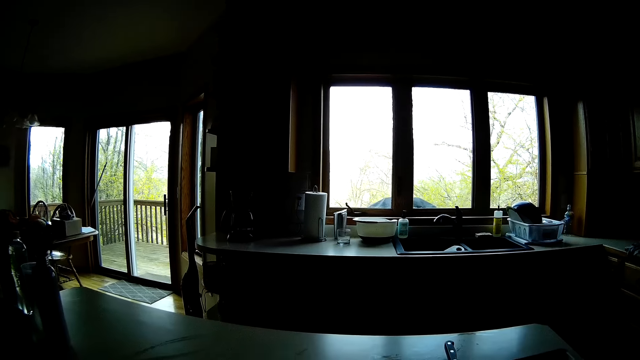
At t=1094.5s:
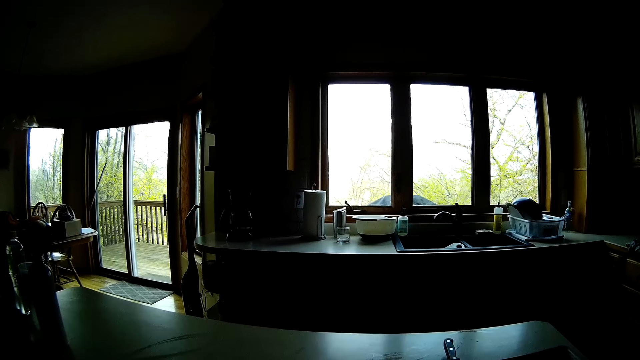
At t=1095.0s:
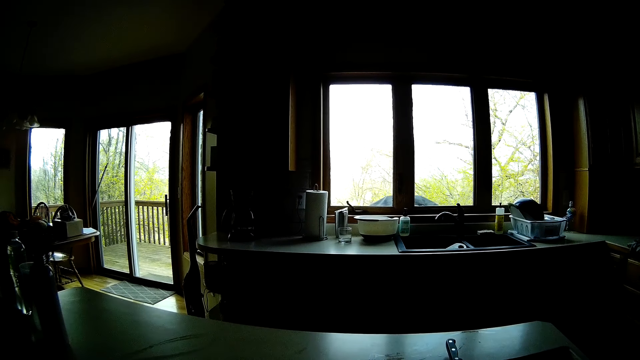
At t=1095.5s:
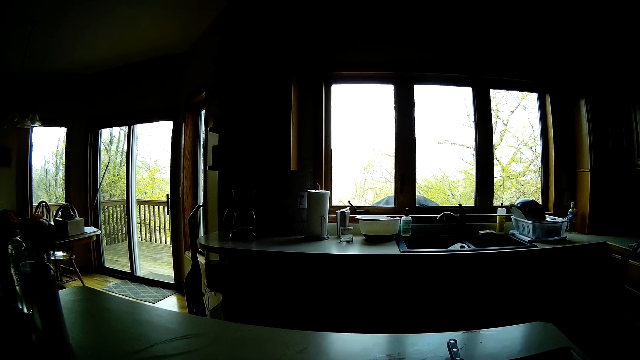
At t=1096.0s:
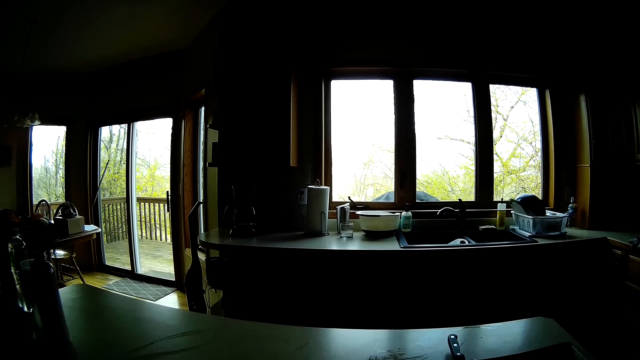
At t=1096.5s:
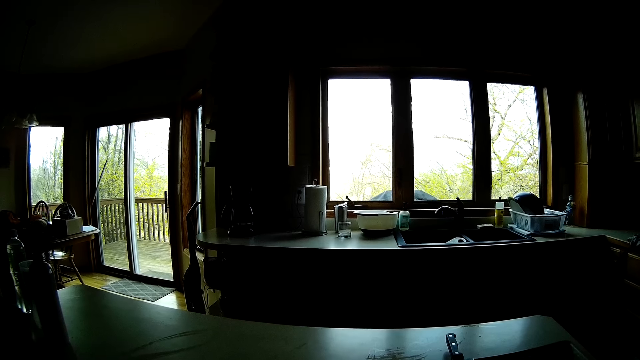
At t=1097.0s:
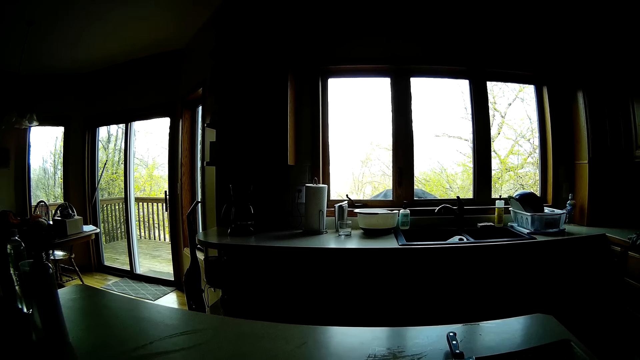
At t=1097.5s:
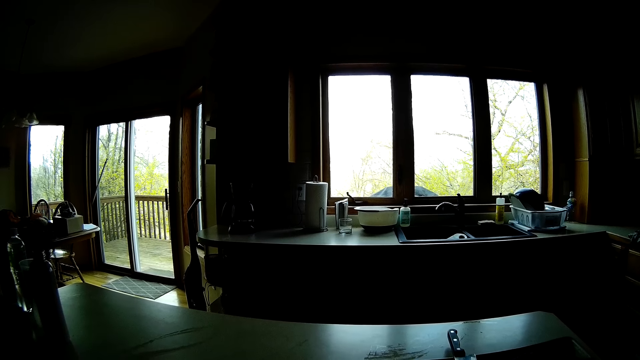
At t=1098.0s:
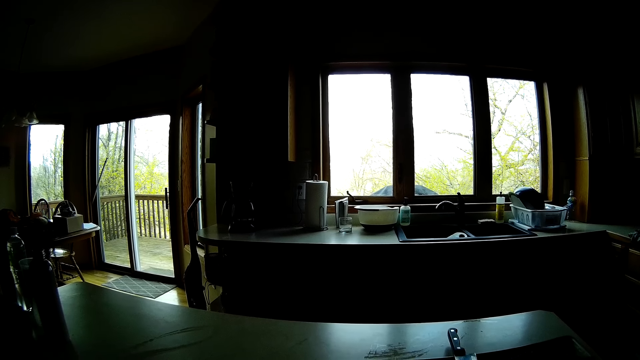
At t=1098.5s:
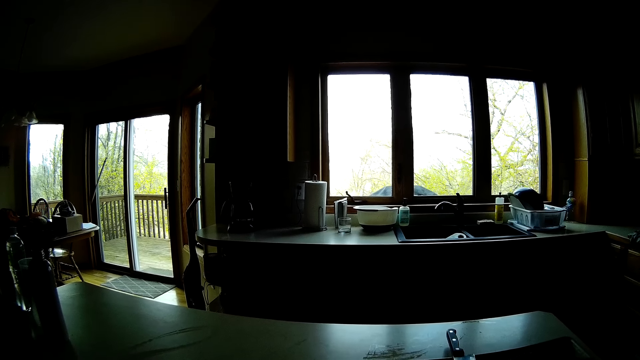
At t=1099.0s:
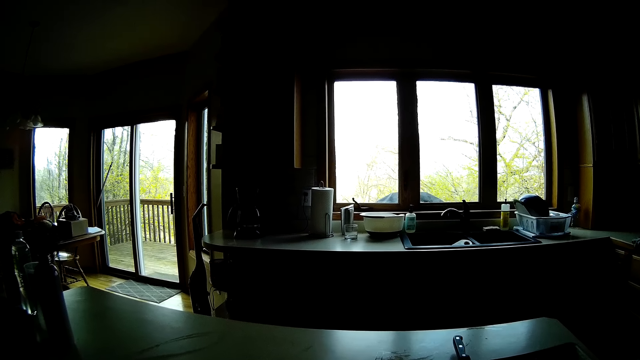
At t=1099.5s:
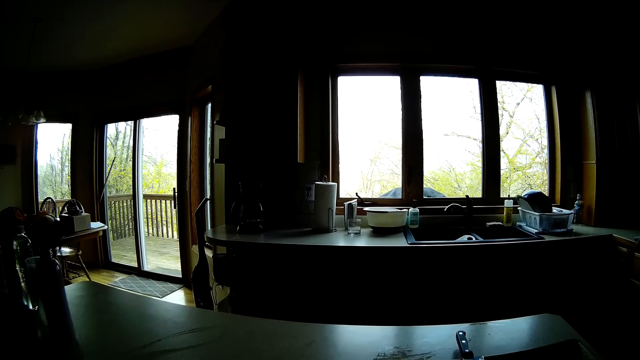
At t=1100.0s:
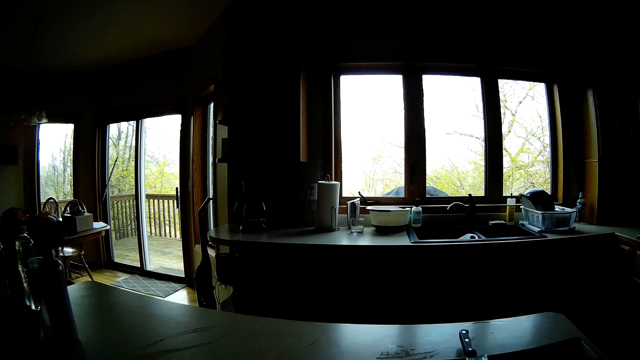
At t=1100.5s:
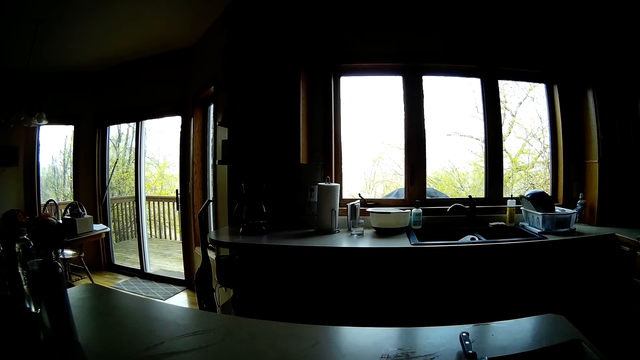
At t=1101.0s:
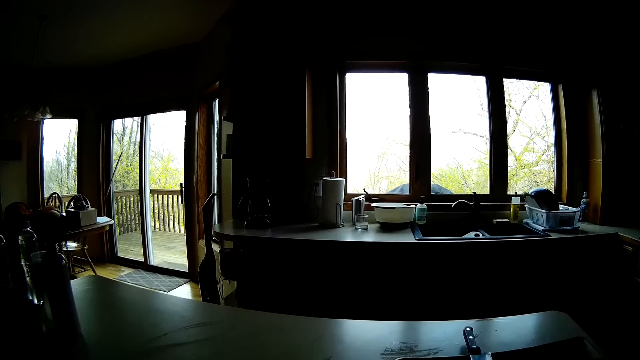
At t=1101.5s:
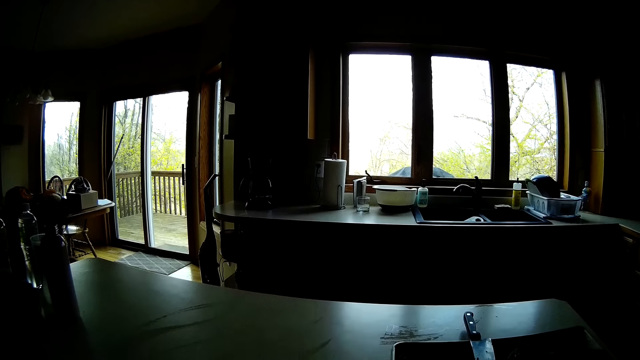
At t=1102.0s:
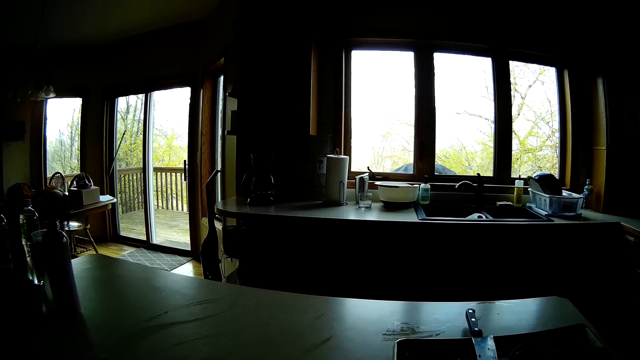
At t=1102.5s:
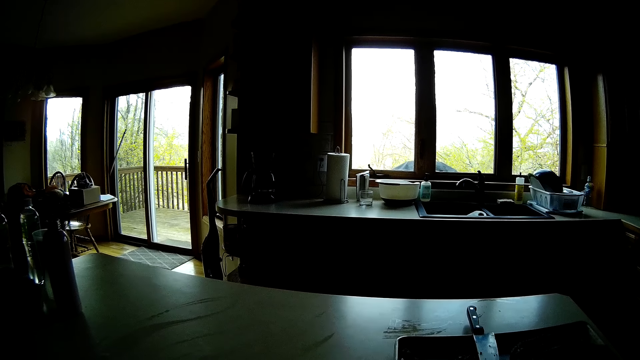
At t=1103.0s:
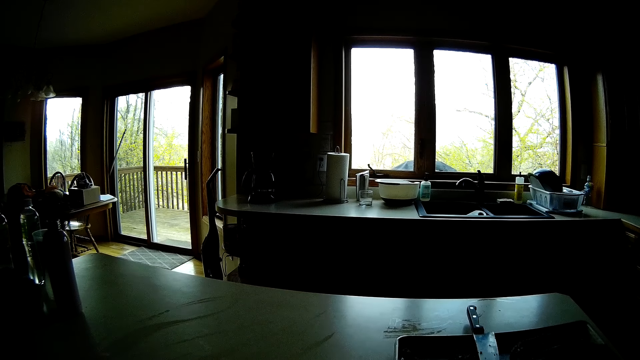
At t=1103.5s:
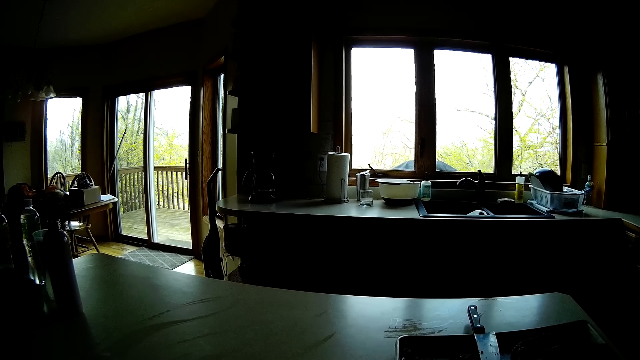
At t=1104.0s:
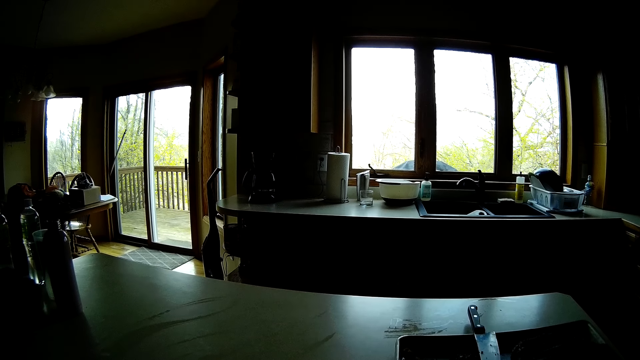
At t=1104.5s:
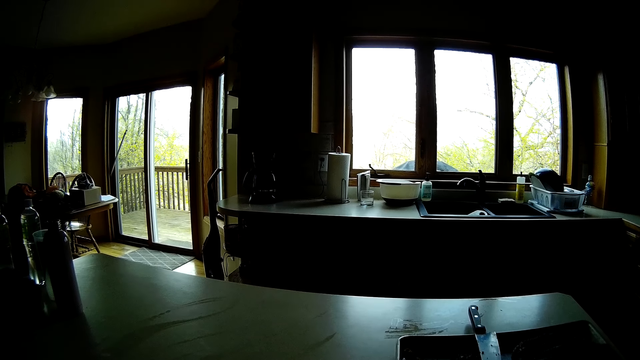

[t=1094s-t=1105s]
The camera wearer speaks with a man.

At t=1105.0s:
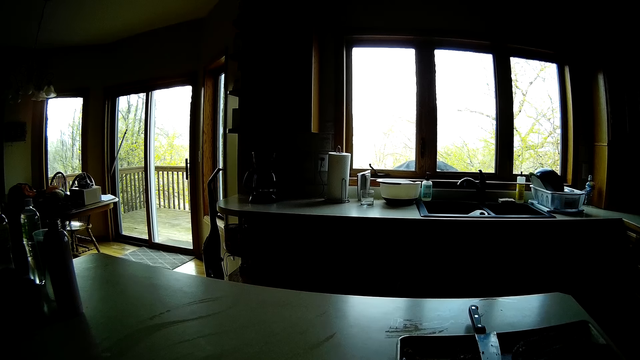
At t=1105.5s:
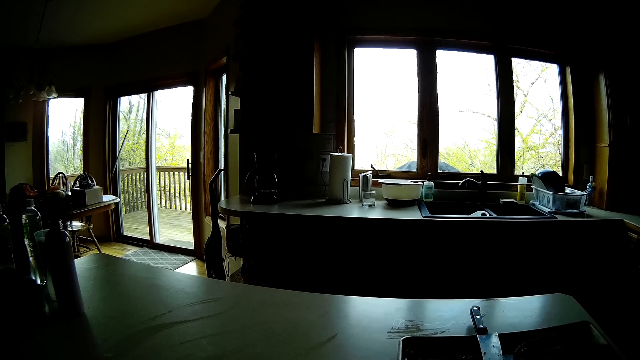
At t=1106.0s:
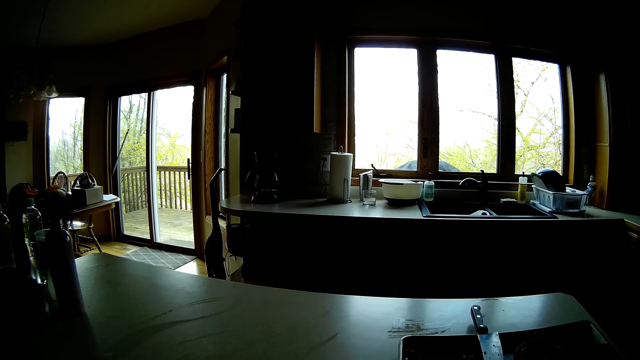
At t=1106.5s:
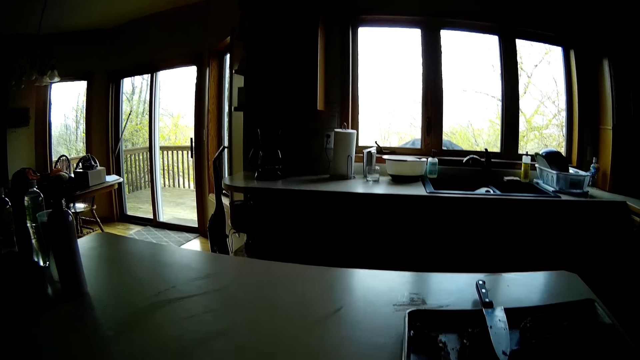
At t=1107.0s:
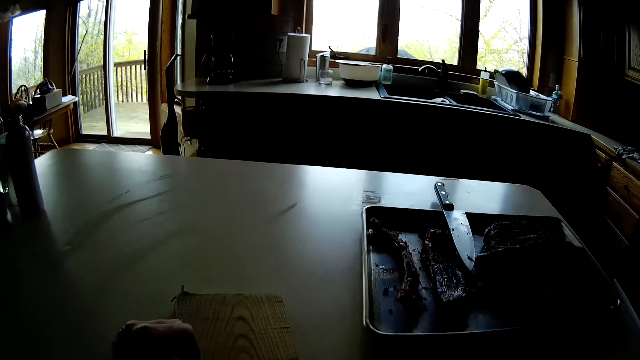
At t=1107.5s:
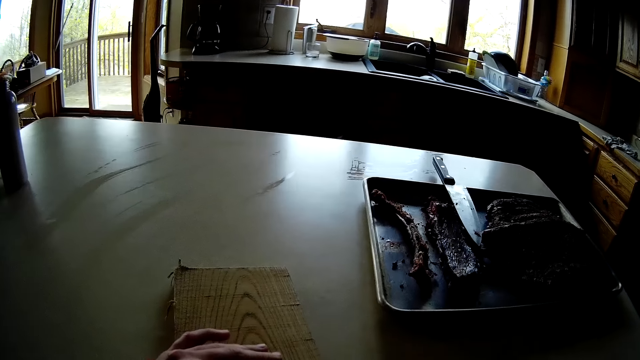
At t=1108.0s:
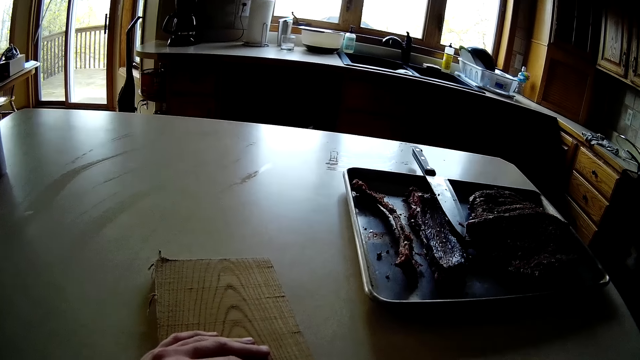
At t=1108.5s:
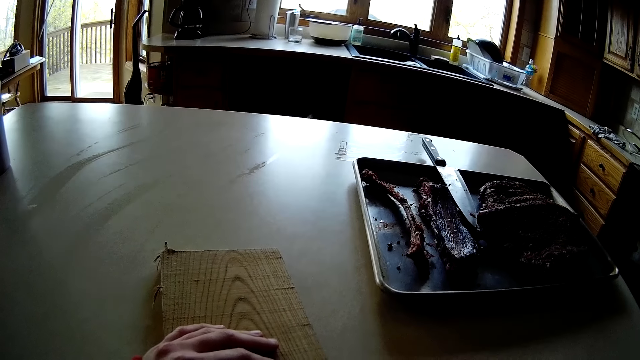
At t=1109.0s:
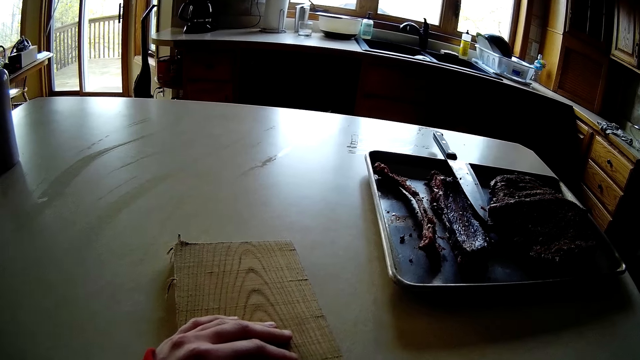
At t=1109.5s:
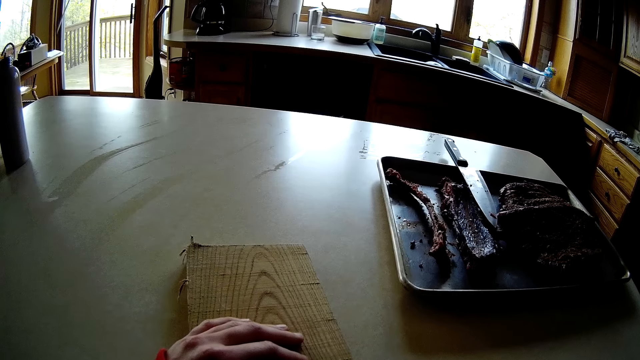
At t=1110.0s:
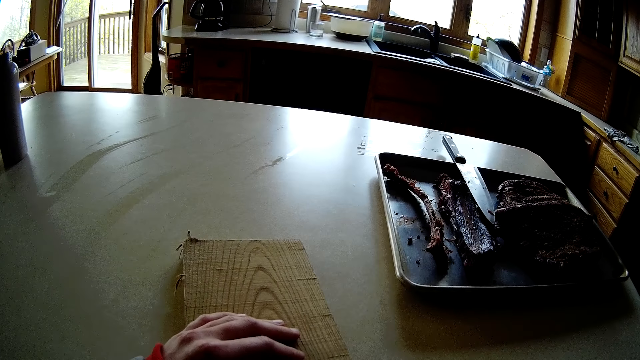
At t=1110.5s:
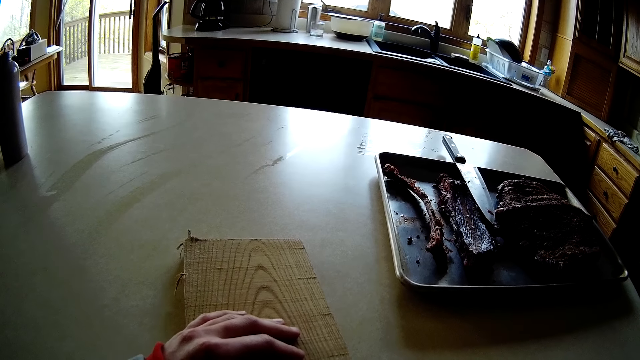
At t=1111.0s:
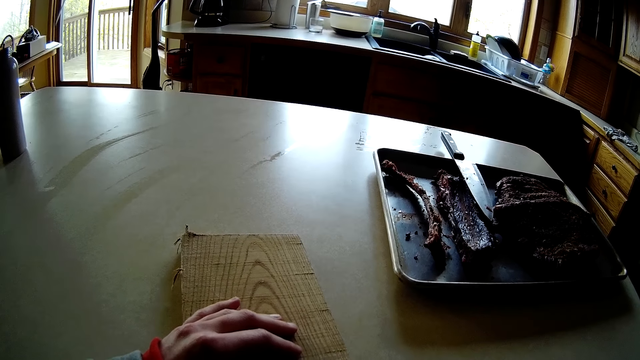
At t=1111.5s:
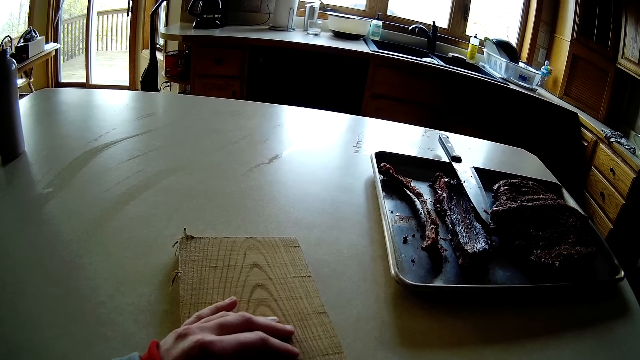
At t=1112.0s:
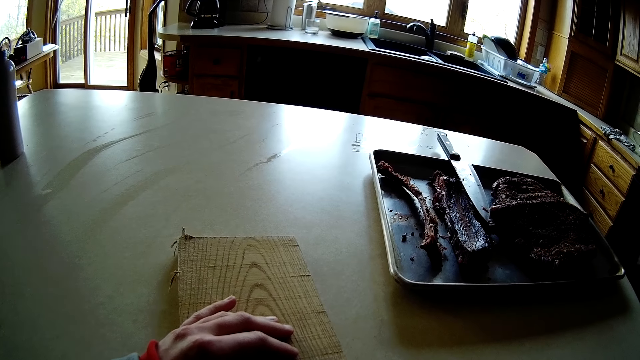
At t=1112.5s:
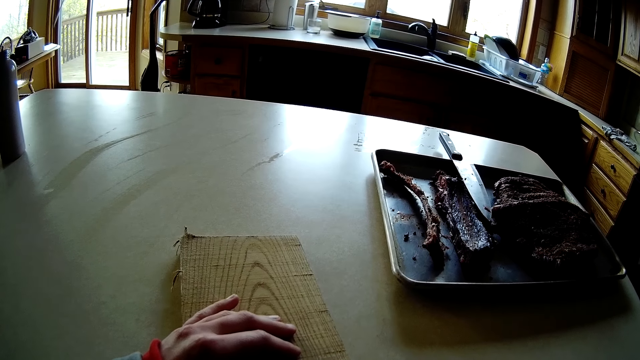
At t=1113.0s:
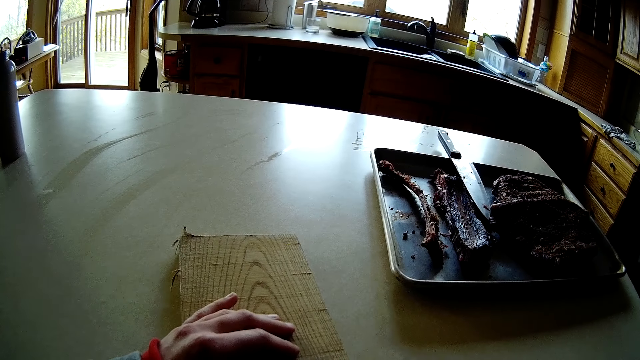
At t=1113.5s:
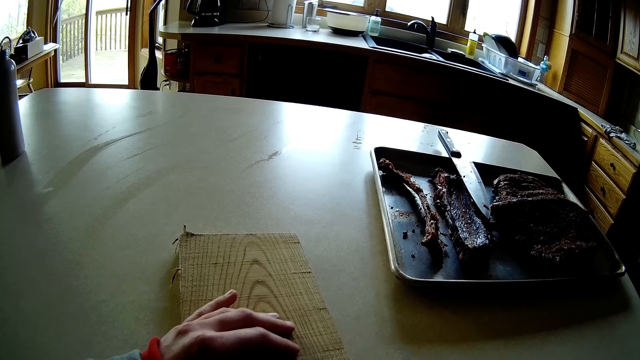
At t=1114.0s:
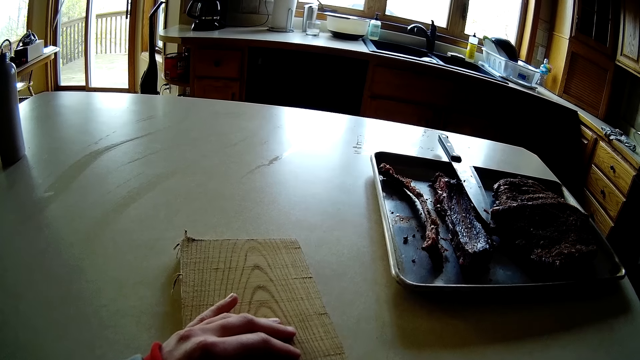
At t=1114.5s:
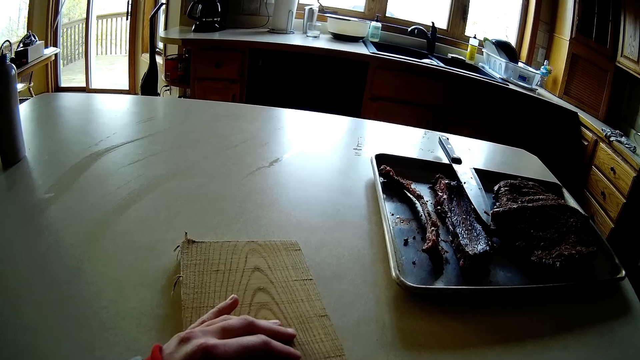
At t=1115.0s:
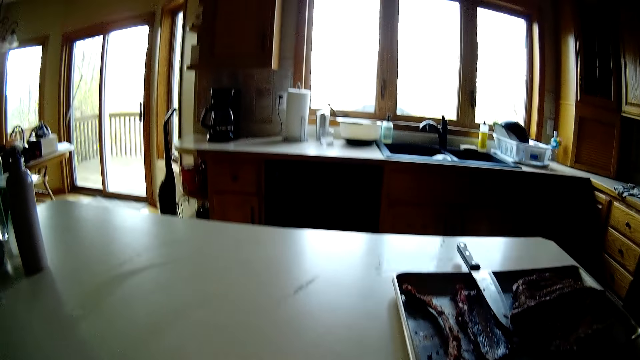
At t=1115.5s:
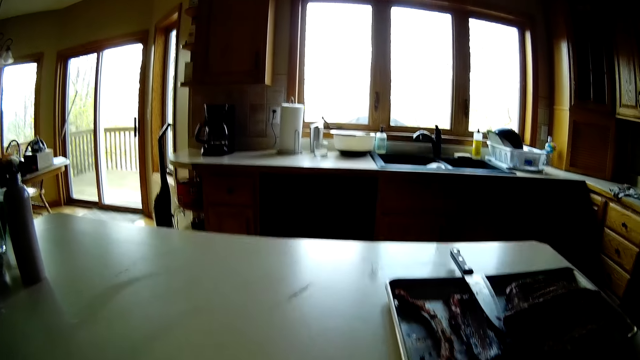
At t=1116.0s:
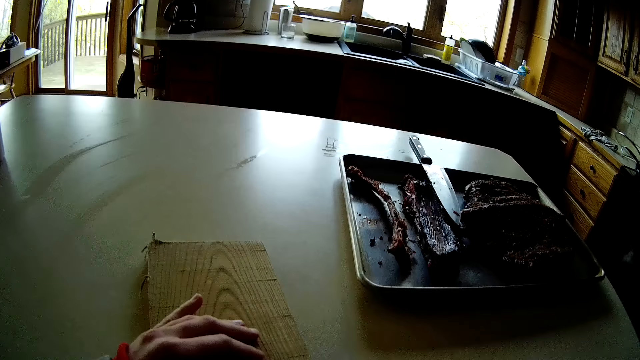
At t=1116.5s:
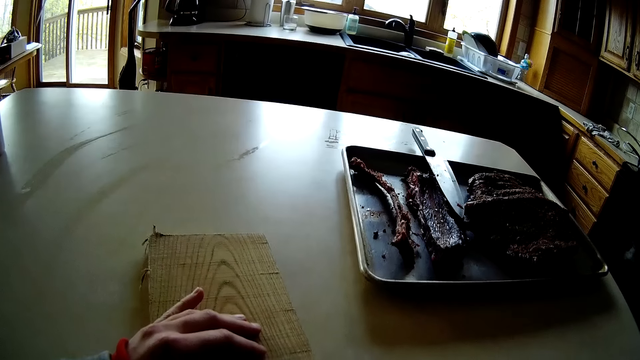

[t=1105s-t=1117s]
The camera wearer places her left hand on the wooden plank on the table. She marks a mat with something.
